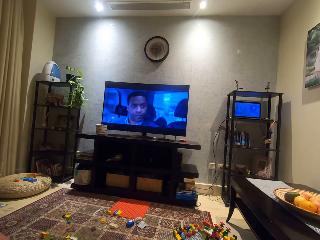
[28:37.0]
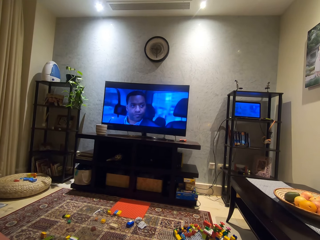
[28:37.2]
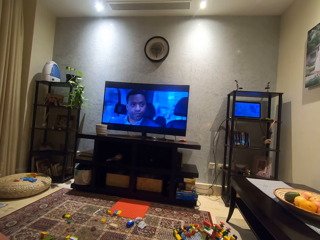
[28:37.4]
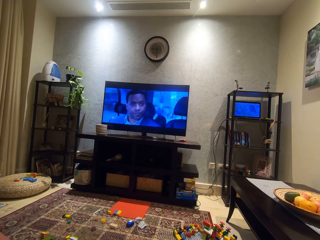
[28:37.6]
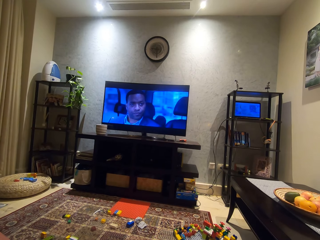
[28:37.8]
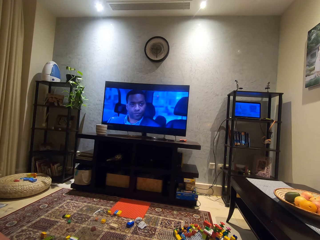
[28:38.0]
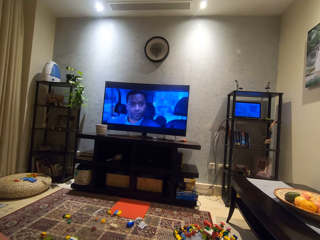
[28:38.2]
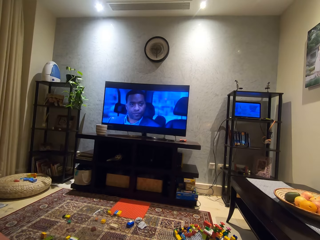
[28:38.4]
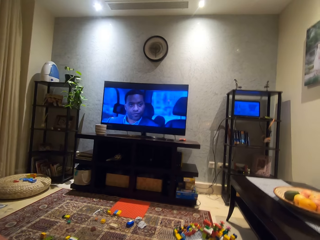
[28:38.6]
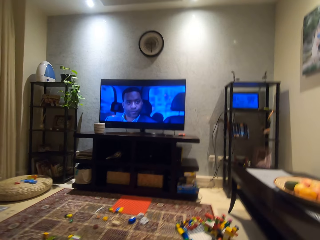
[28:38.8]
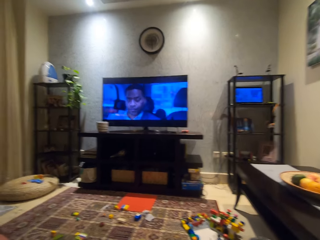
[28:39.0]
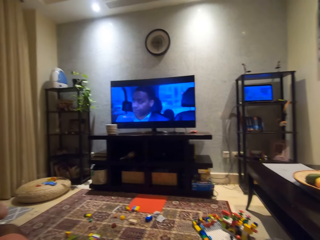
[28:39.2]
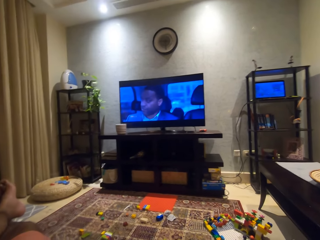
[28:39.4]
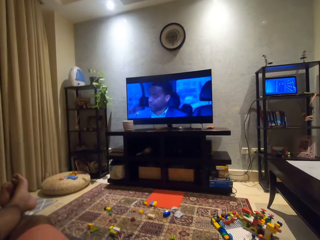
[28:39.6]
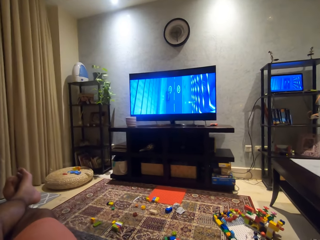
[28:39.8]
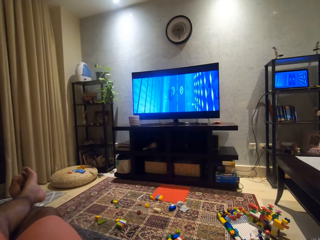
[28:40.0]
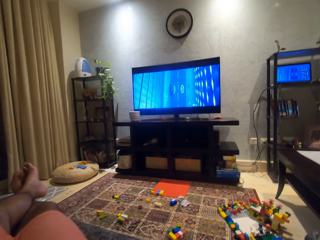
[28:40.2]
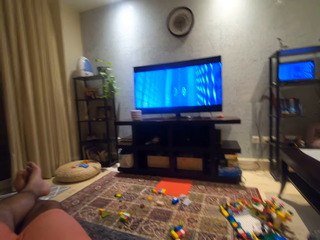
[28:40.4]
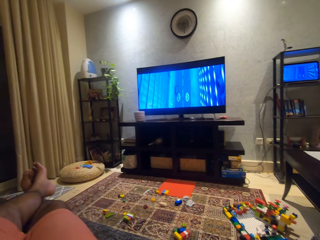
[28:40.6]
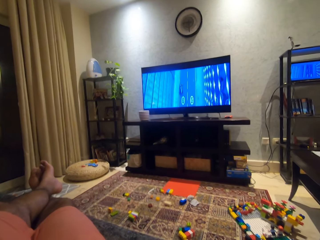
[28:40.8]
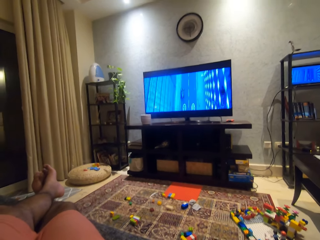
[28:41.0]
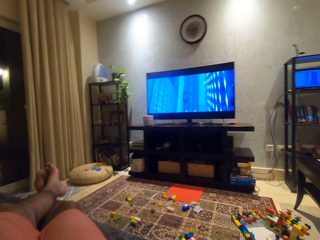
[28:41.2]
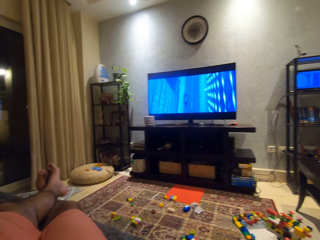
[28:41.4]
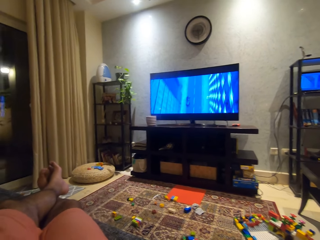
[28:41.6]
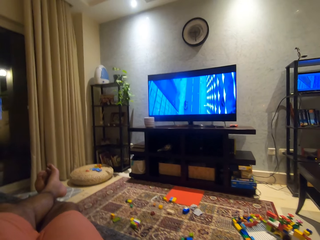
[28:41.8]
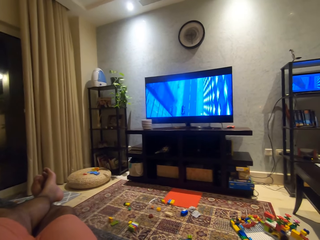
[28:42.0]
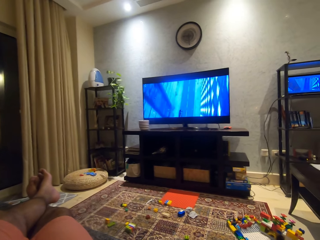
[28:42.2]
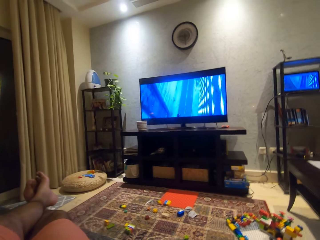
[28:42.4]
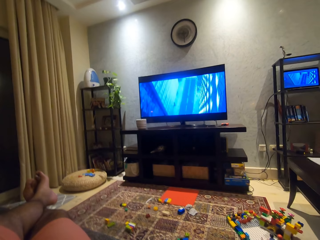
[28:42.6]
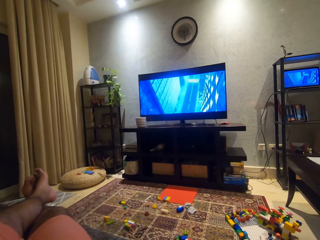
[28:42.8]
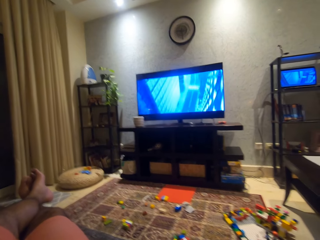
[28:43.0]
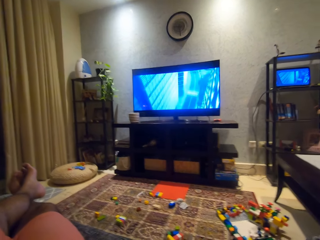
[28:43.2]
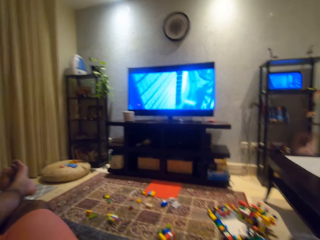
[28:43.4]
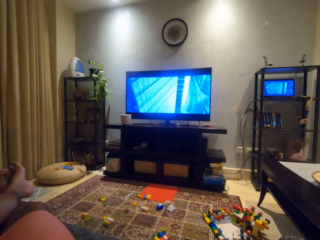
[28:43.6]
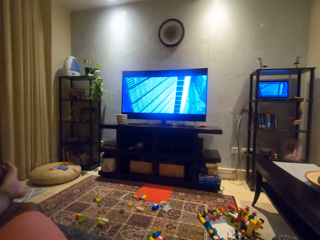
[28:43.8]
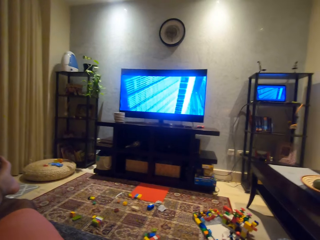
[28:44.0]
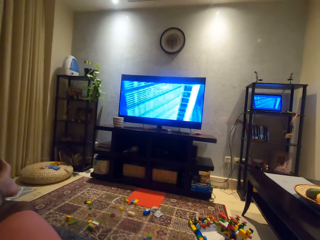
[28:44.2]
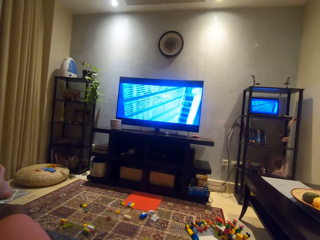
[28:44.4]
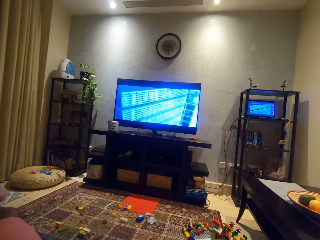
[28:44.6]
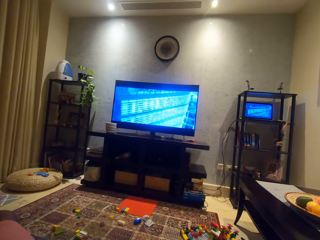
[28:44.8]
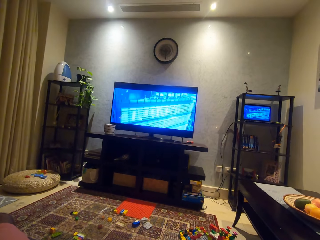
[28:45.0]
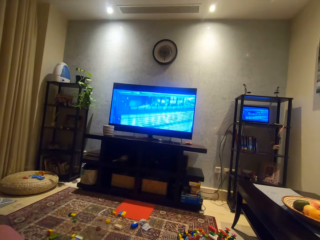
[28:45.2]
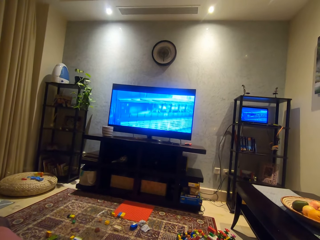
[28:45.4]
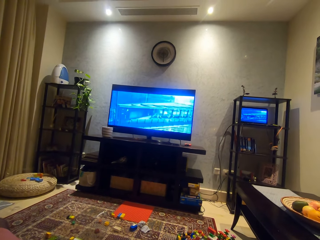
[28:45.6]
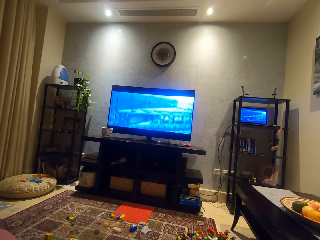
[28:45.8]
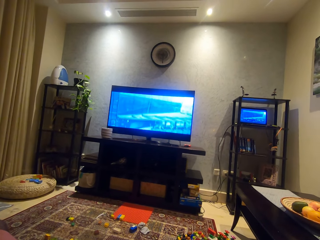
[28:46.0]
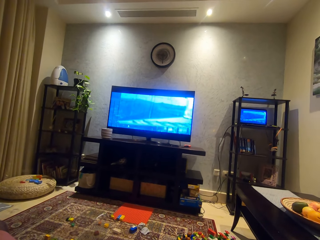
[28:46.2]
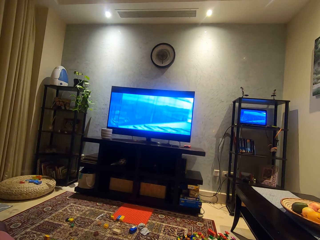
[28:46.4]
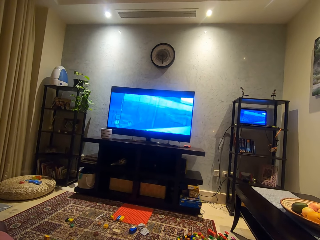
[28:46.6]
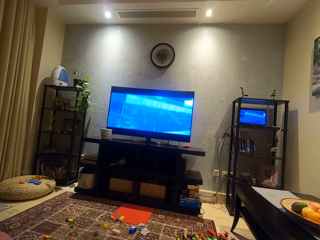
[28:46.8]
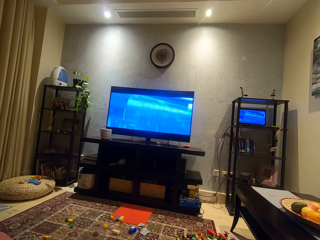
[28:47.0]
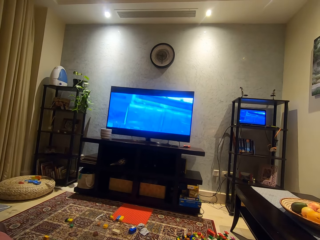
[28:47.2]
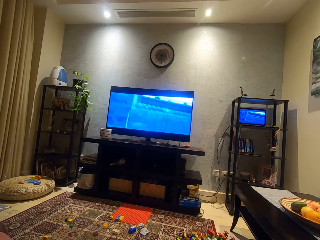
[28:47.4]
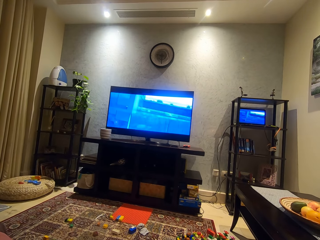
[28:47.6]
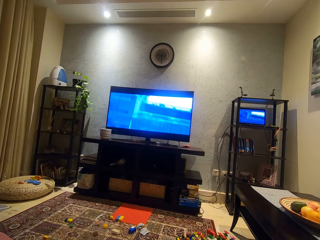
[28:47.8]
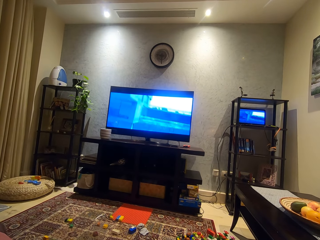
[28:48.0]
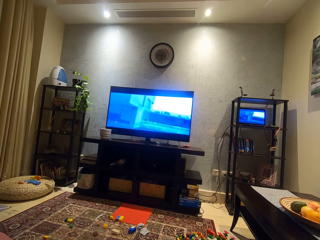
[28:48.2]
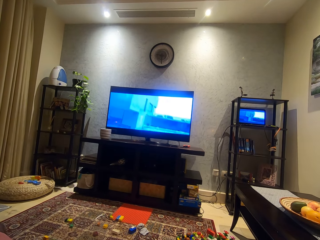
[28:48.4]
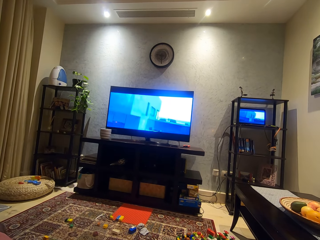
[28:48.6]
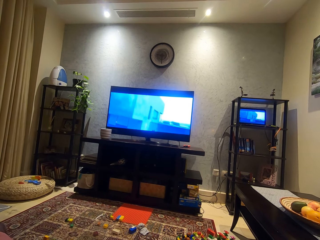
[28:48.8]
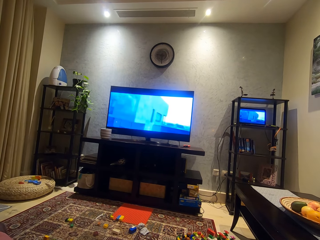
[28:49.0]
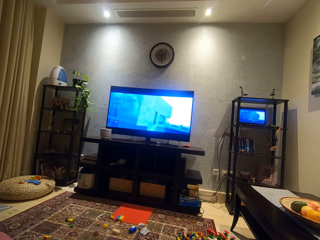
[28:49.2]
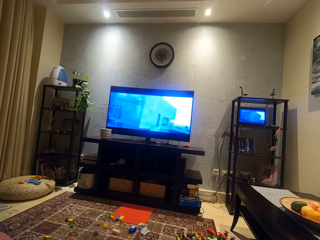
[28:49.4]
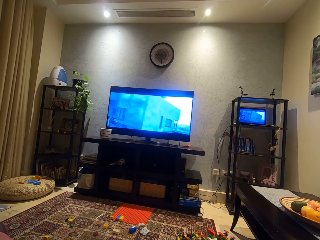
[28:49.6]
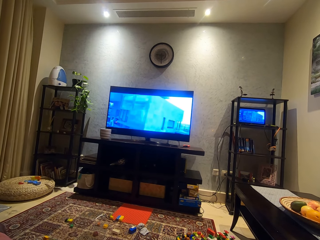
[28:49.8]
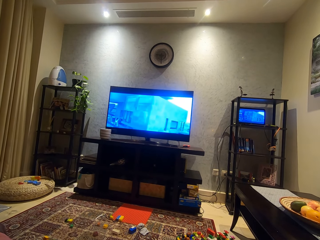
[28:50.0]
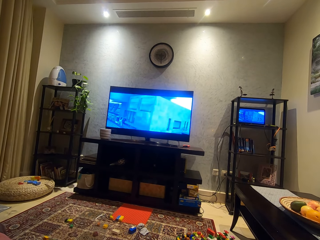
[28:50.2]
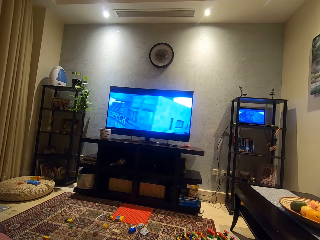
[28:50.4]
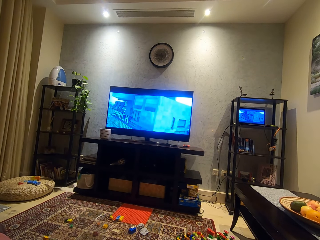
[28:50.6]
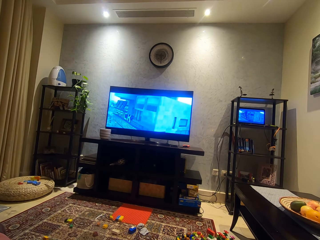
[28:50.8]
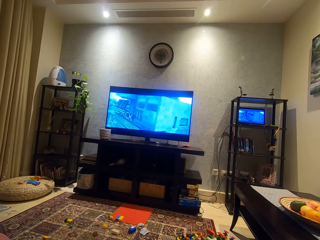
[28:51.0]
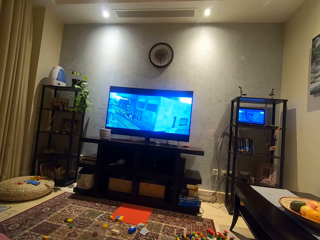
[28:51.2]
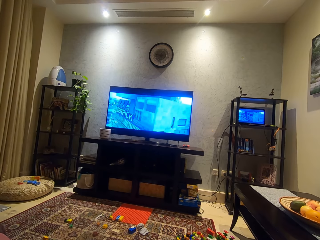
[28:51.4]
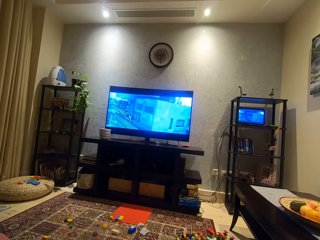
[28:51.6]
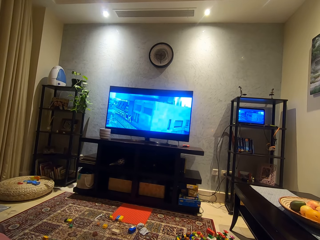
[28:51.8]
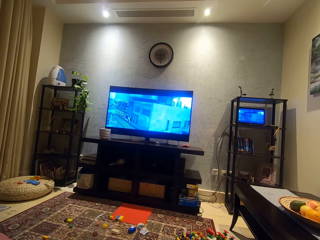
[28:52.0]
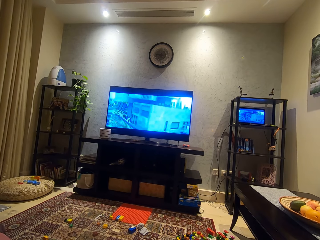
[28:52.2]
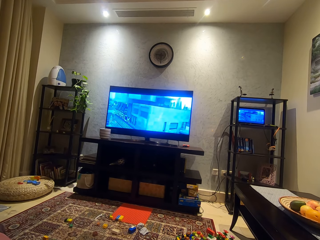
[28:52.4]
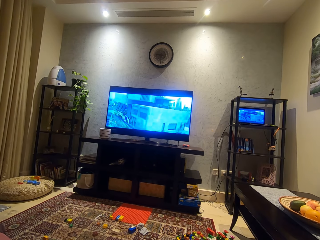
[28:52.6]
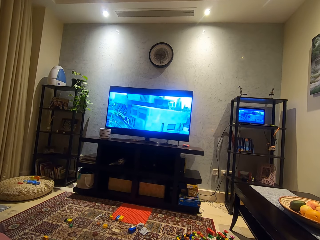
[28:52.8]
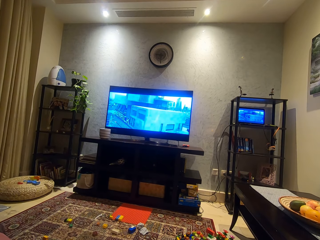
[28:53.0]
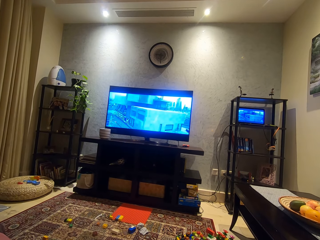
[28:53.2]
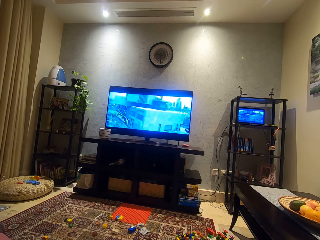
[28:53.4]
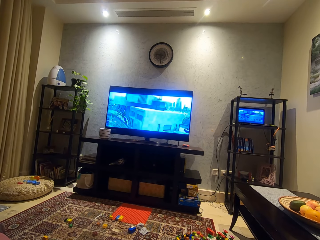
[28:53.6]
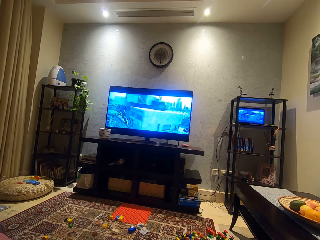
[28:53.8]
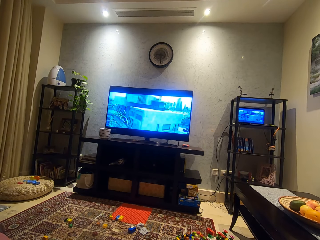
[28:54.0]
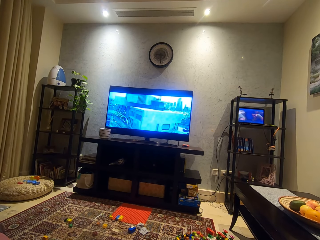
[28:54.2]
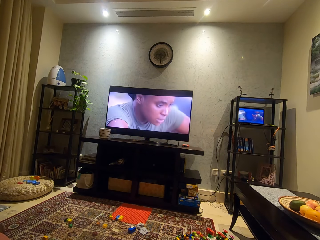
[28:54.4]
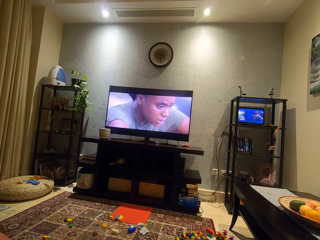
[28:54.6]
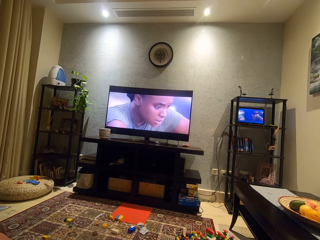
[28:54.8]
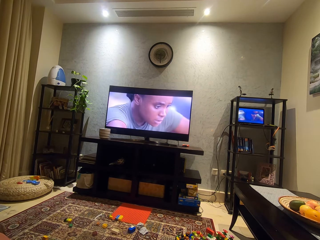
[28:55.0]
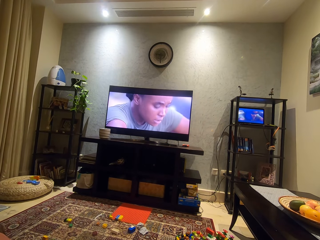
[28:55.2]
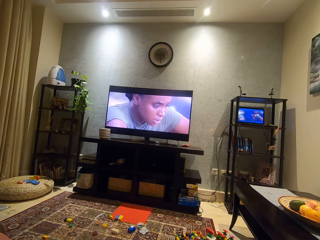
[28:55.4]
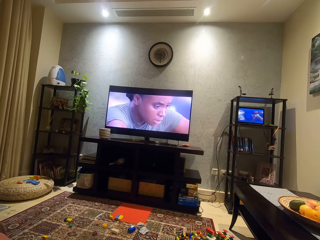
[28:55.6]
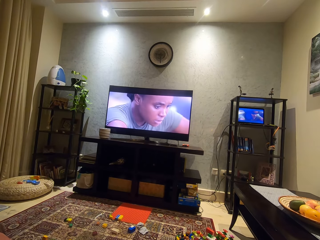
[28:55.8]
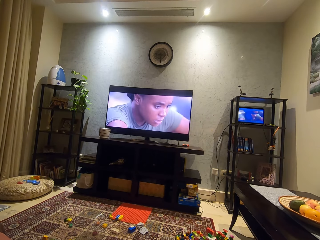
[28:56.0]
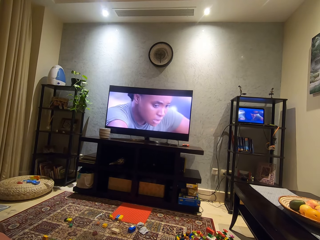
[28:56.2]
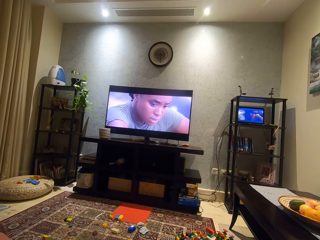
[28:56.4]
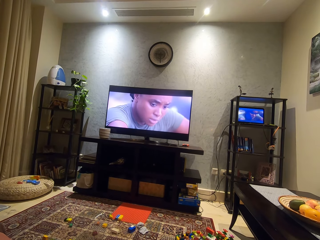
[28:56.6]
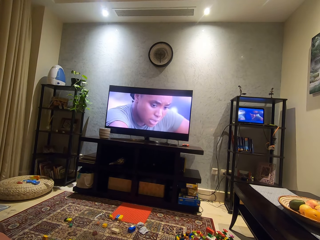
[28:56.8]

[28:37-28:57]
The camera wearer adjusts his camera. He looks around a room. He moves his legs on the floor. He watches the TV. He looks around the room. He watches the television.

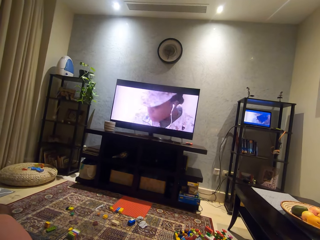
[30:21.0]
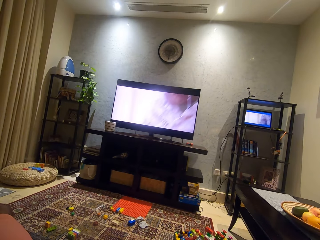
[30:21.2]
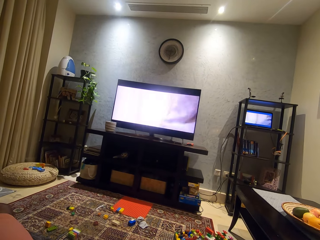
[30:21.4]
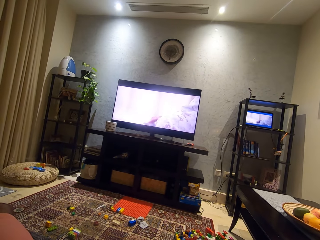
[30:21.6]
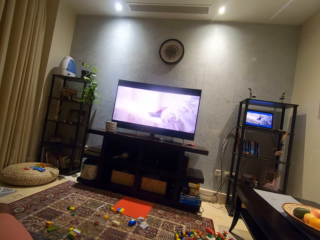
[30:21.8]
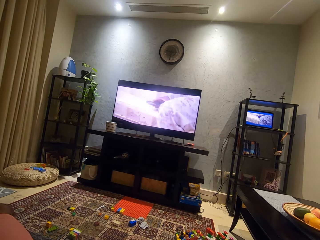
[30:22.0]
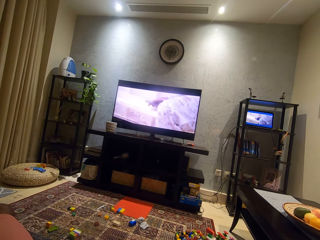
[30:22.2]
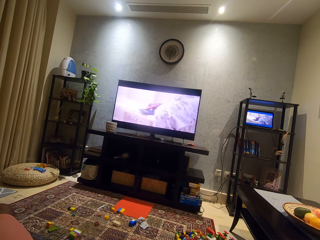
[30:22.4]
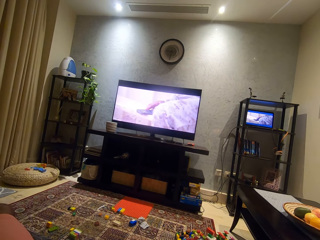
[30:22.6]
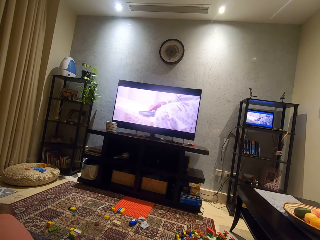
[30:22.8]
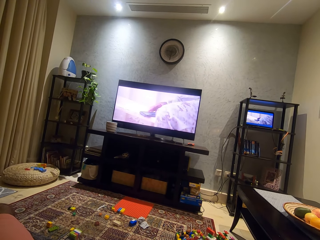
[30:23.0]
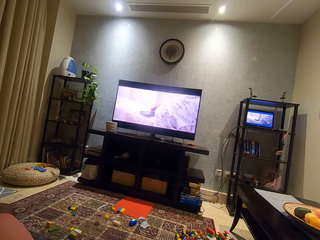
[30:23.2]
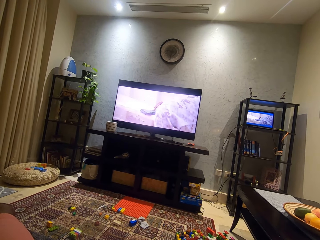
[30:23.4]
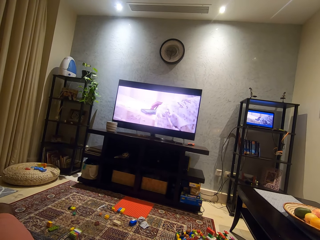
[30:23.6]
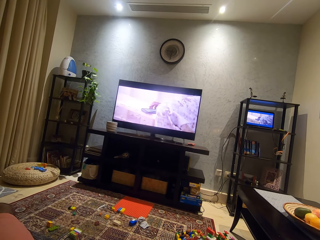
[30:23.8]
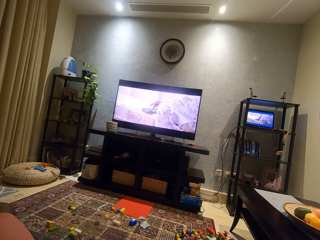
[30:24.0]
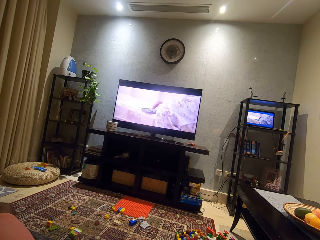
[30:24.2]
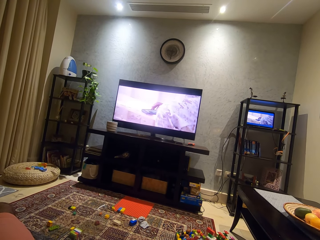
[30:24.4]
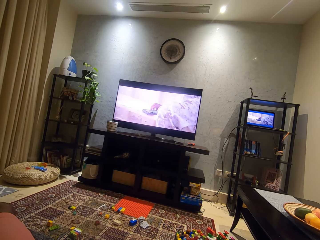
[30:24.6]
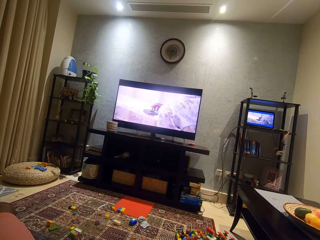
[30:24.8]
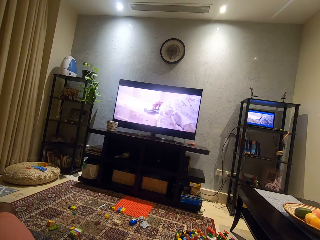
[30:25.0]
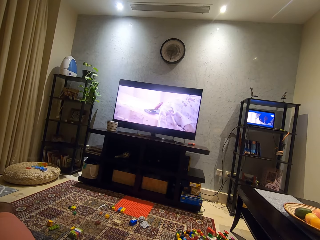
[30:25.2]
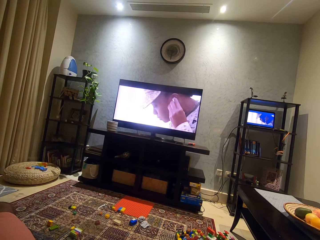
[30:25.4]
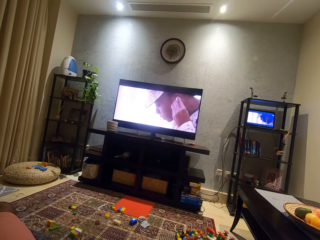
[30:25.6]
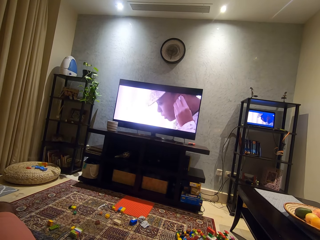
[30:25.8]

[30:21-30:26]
The camera wearer watches the TV.
